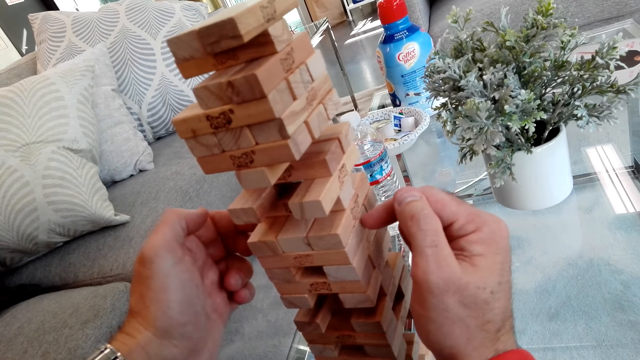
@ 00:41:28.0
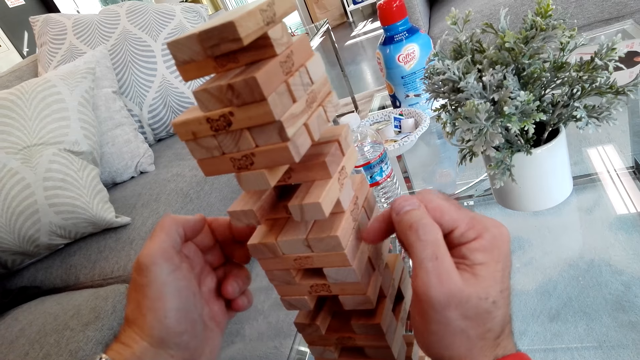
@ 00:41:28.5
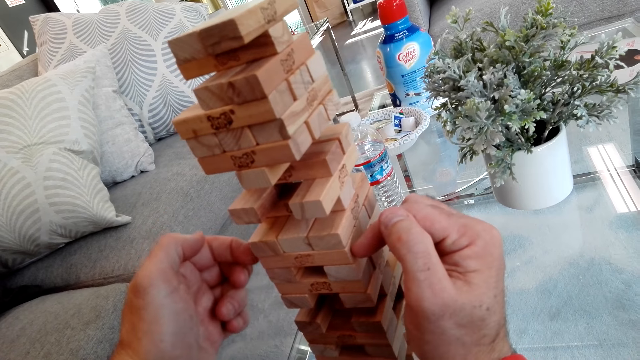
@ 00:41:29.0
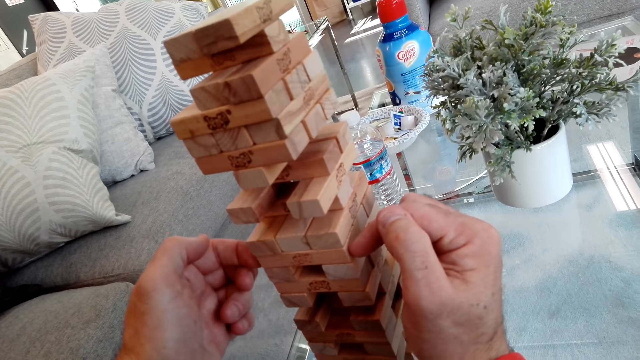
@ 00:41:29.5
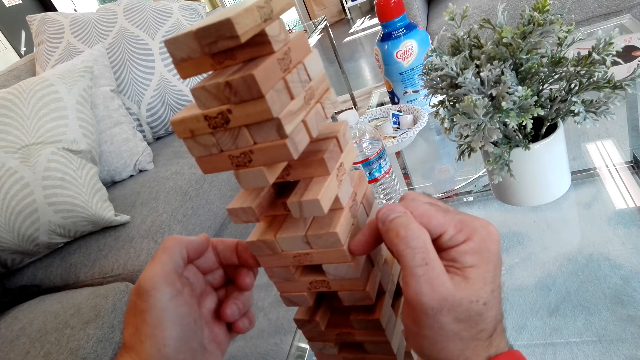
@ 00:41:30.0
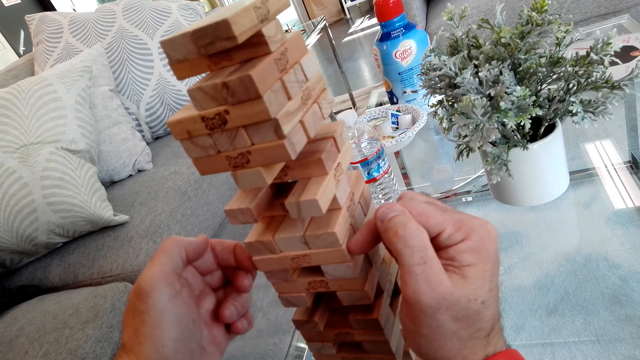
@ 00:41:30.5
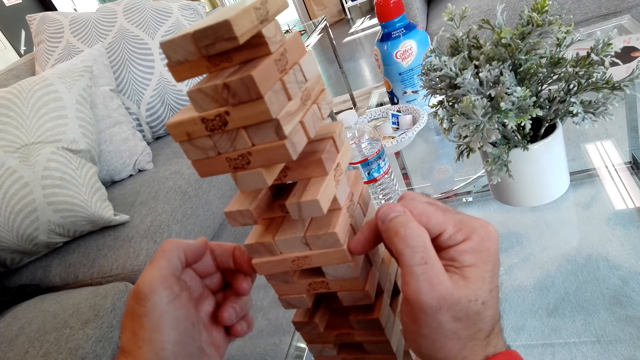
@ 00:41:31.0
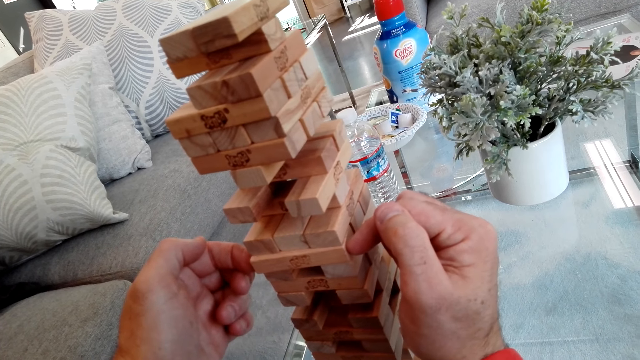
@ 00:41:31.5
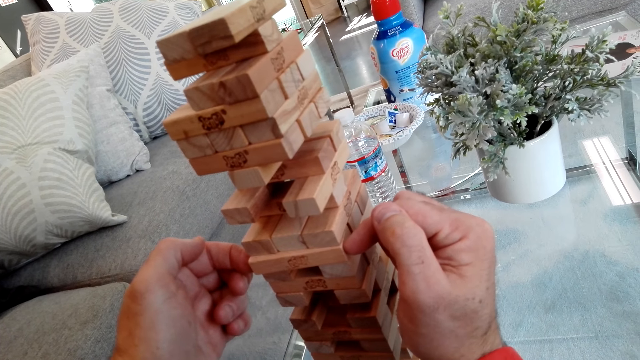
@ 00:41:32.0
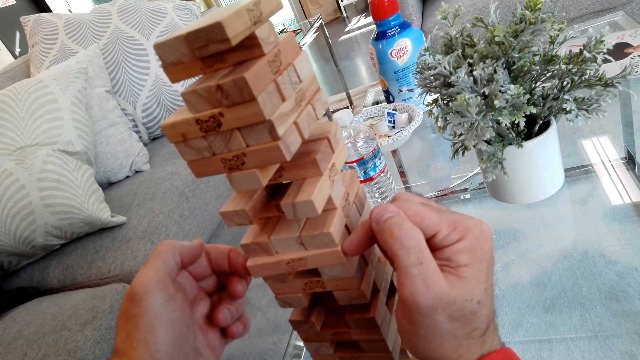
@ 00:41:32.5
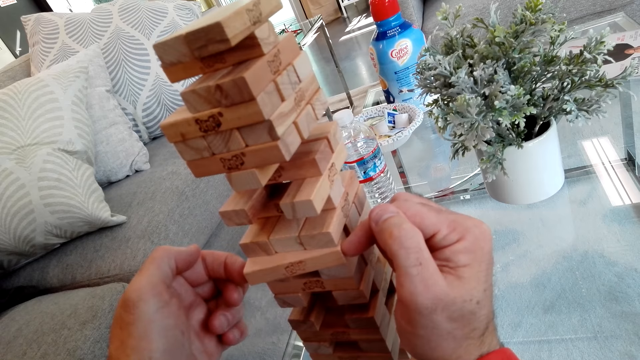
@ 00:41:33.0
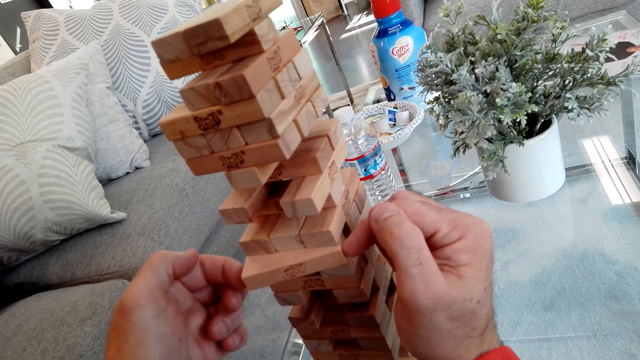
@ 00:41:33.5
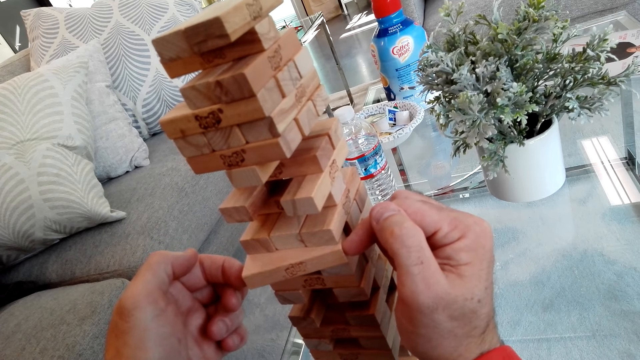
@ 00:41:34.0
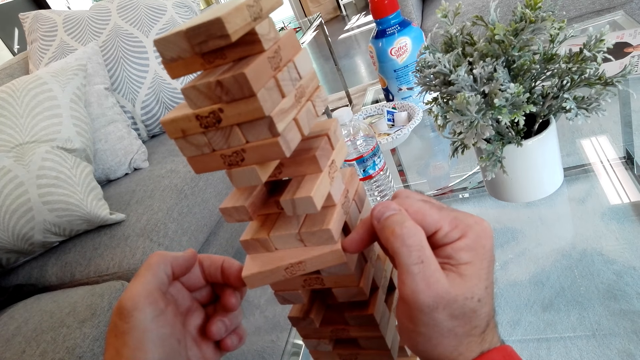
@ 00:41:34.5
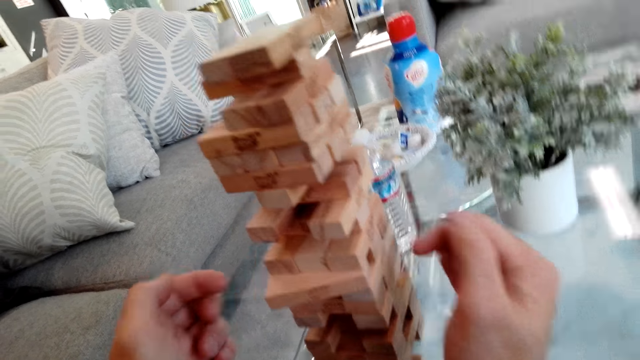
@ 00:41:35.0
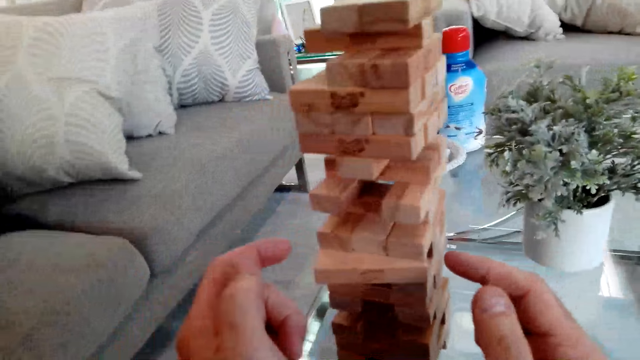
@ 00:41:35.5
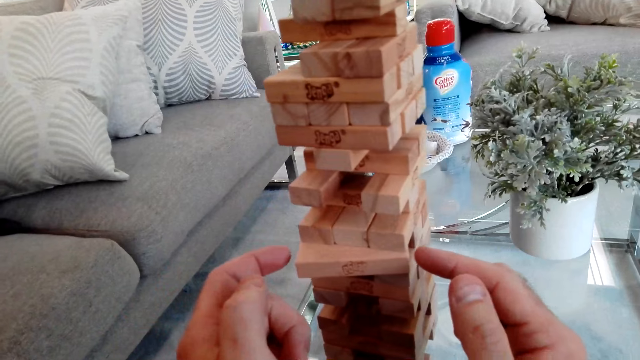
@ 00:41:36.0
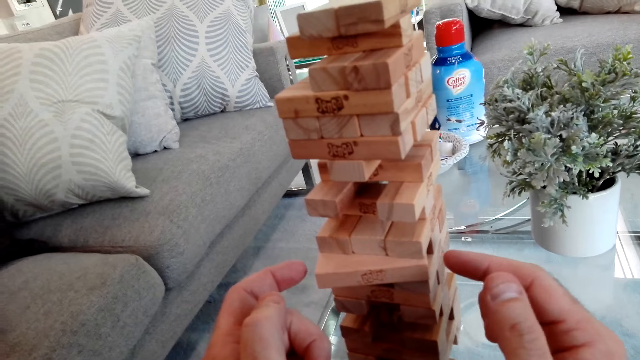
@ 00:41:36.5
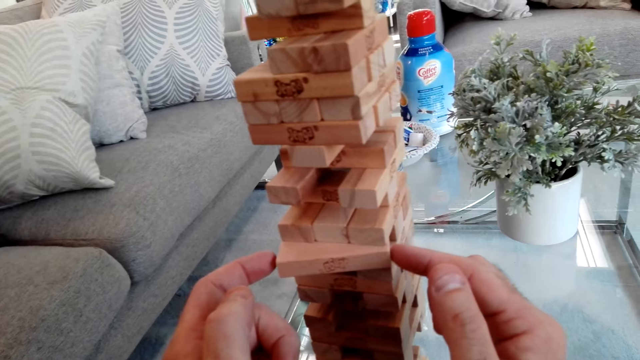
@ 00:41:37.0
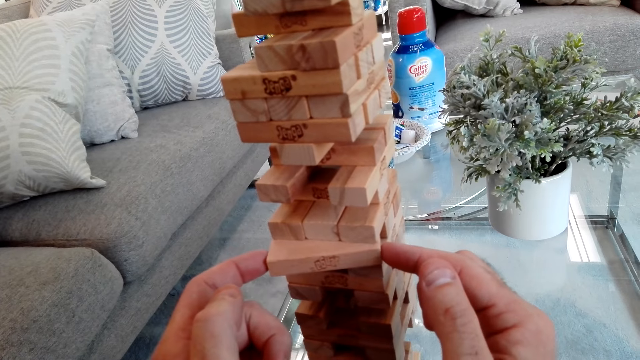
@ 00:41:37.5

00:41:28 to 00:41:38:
The camera wearer removes a block.

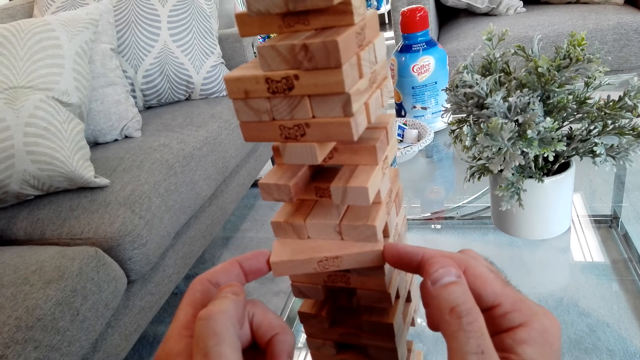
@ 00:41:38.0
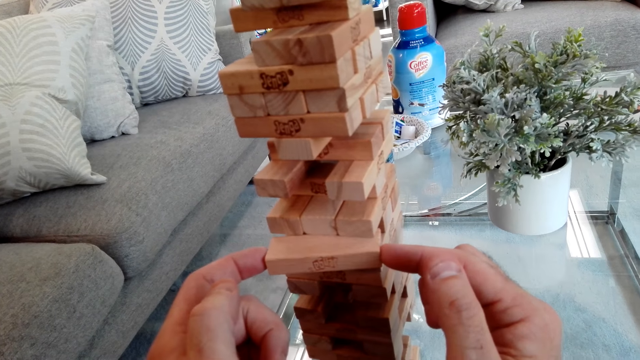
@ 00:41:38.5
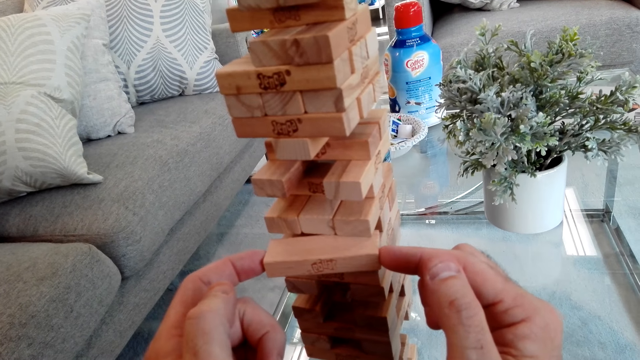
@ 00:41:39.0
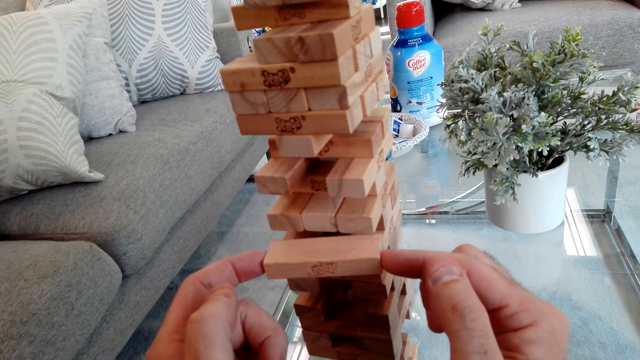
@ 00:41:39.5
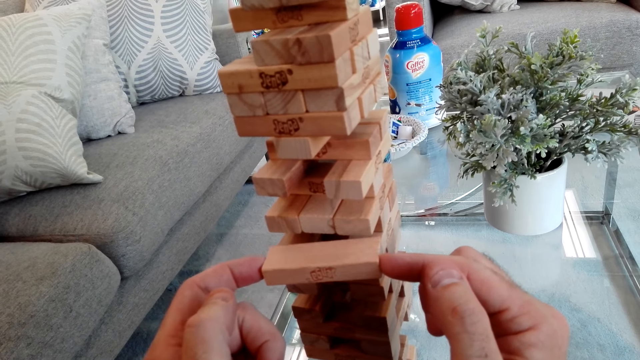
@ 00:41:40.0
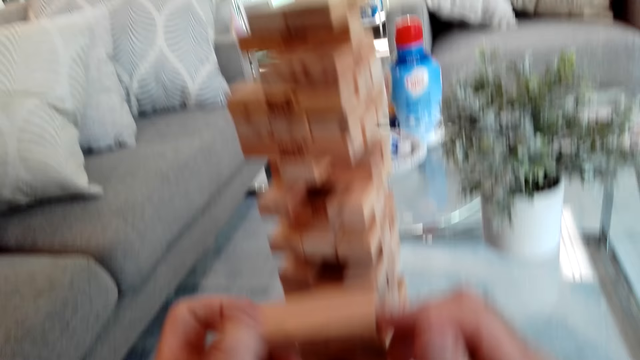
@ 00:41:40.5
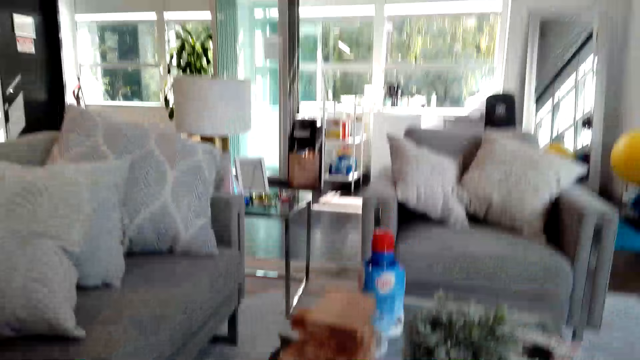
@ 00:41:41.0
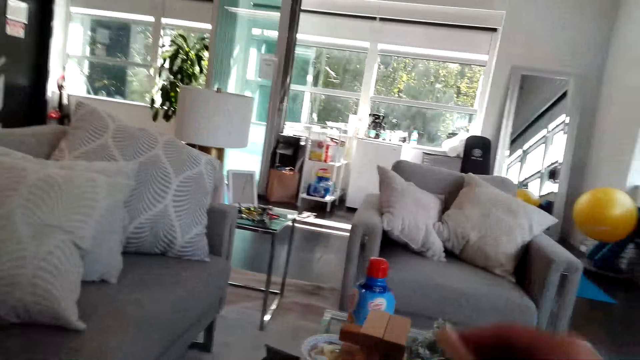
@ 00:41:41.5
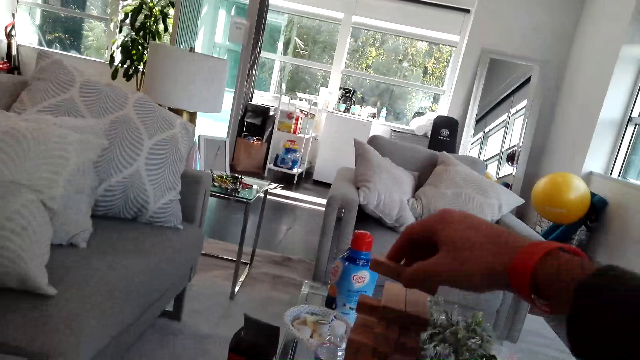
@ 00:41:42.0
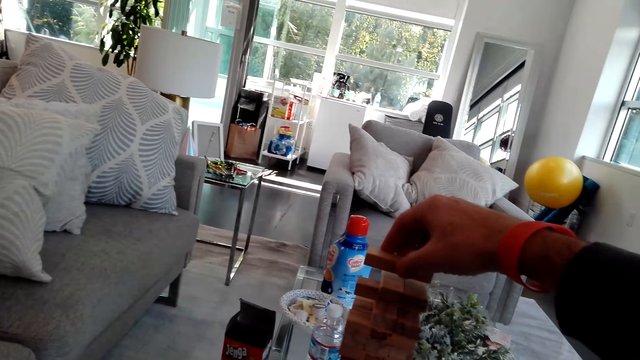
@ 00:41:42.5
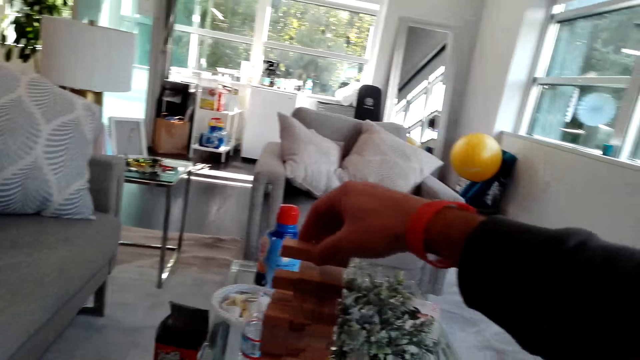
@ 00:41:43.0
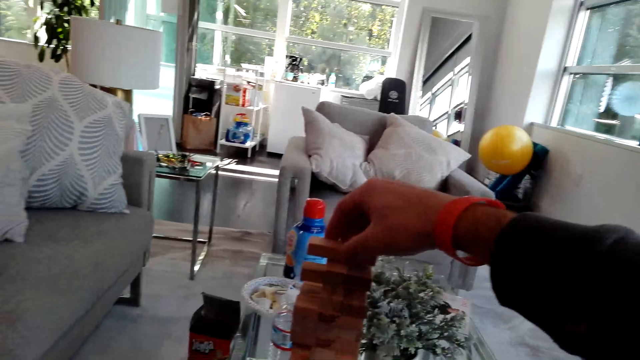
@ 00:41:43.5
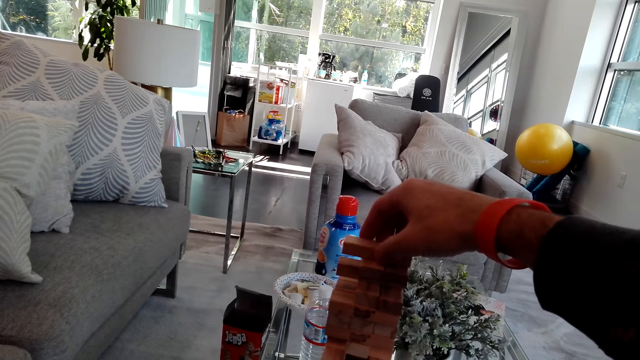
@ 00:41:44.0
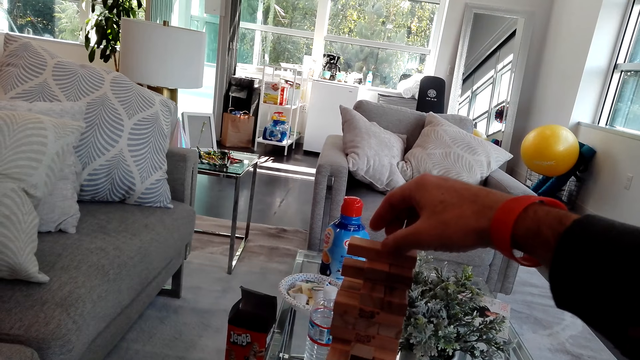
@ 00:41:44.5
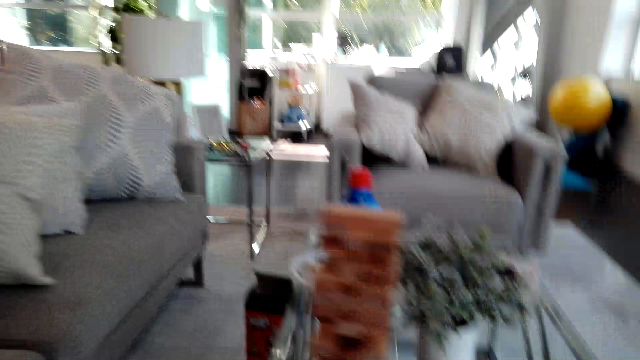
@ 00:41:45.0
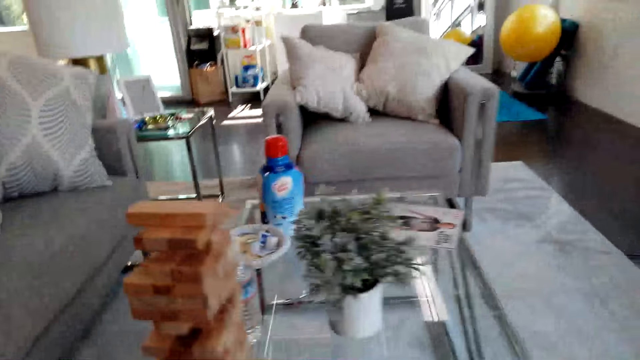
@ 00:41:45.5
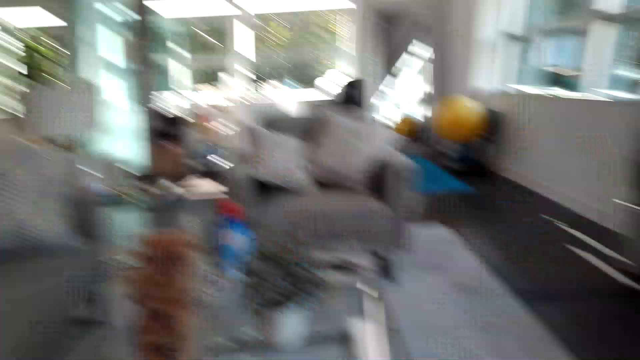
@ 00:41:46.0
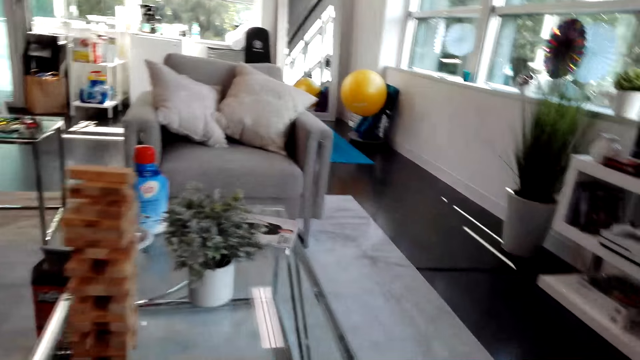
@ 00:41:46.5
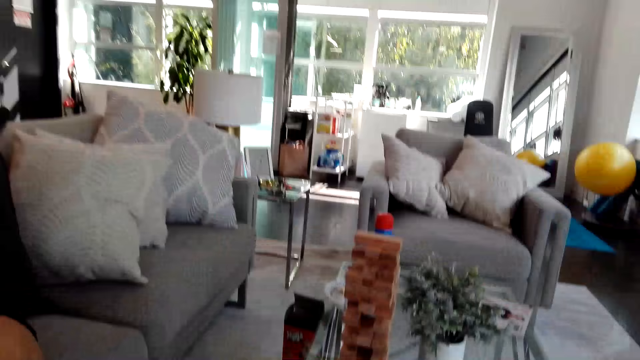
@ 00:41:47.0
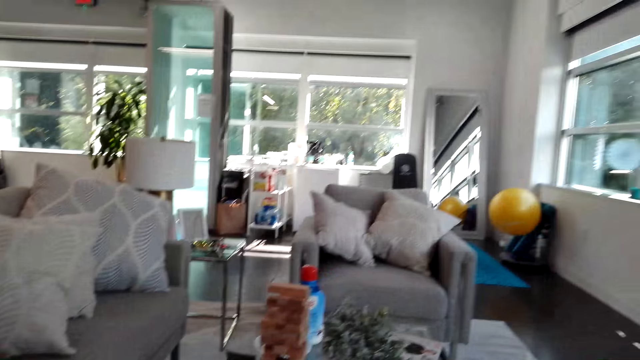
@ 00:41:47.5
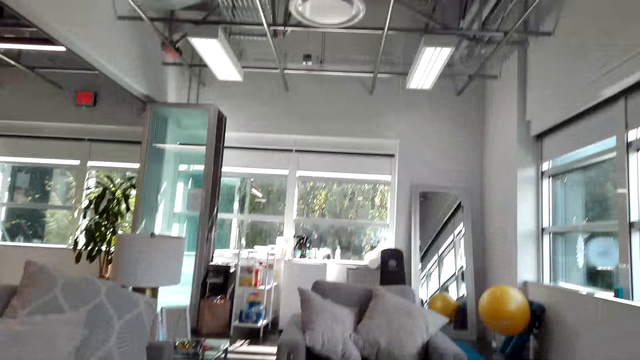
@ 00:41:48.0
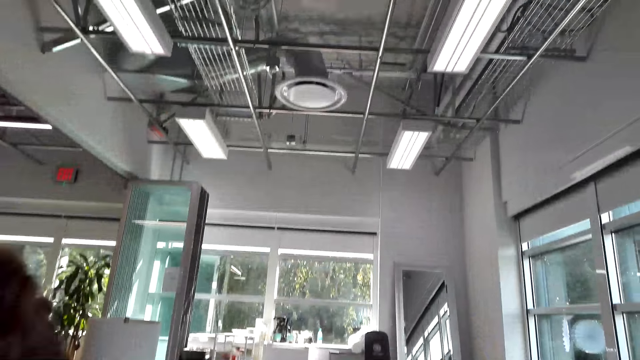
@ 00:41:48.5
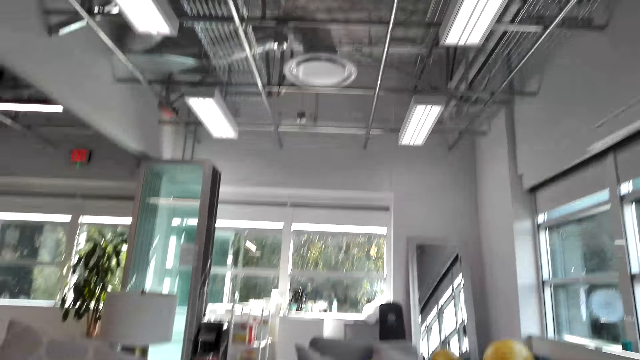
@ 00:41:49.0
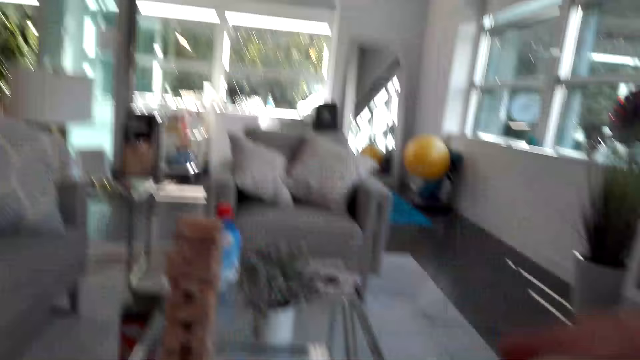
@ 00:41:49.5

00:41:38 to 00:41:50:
The camera wearer looks around. They place the block and play the jenga game on the table. They look around the room.
